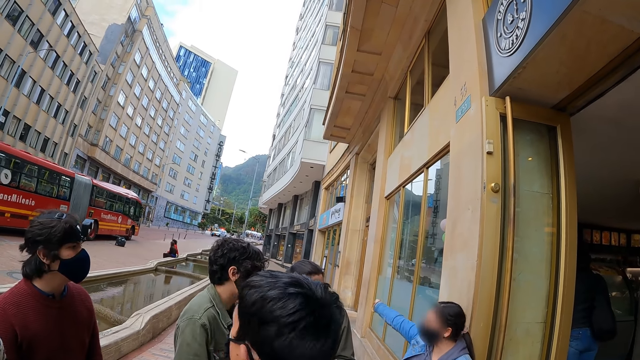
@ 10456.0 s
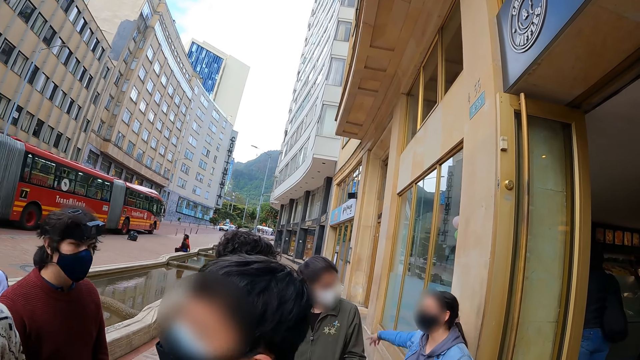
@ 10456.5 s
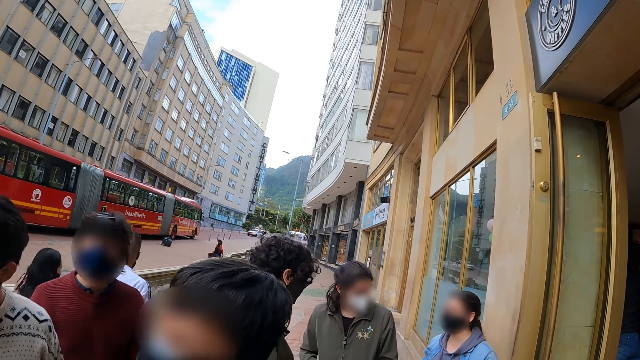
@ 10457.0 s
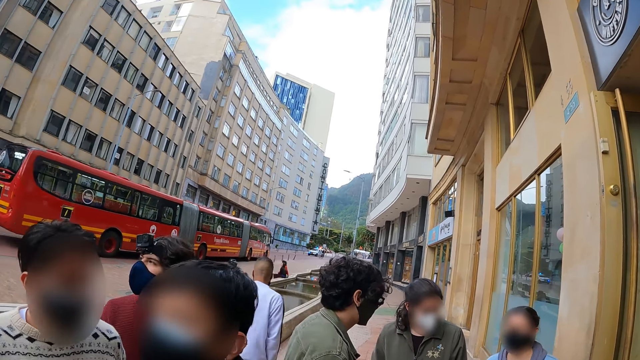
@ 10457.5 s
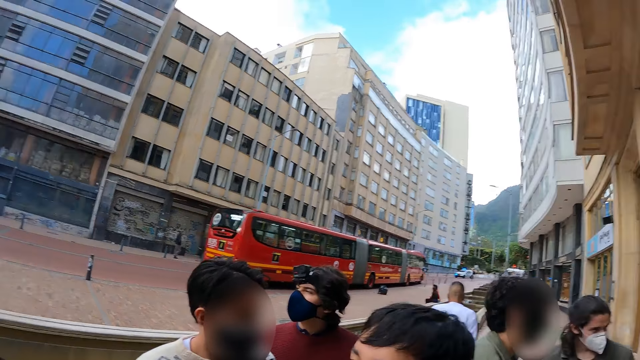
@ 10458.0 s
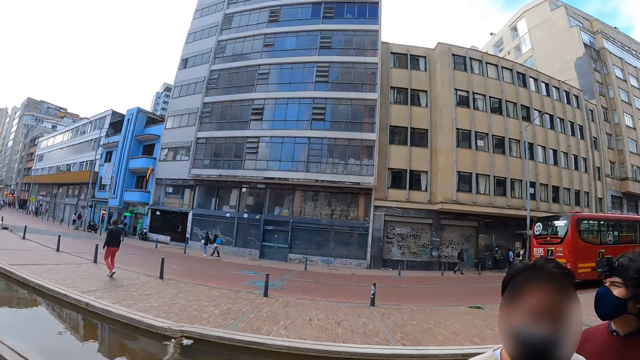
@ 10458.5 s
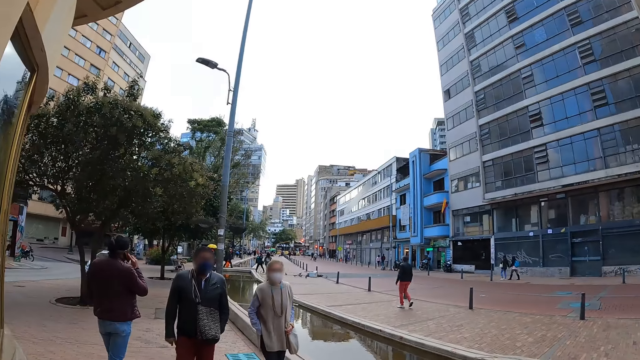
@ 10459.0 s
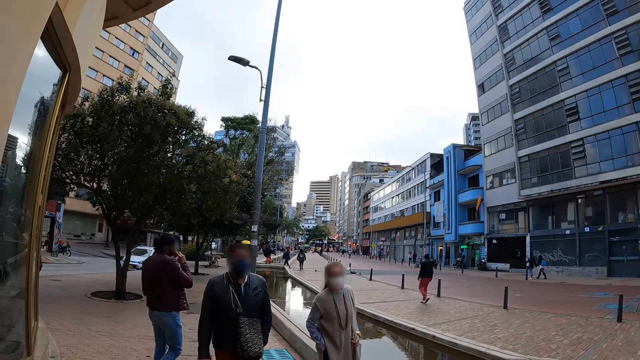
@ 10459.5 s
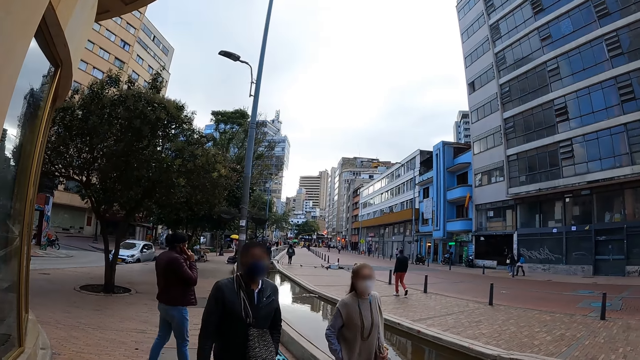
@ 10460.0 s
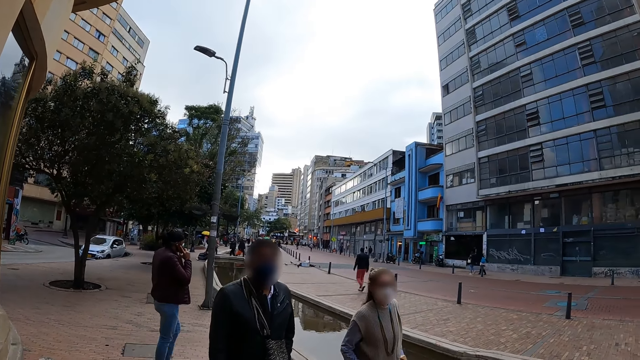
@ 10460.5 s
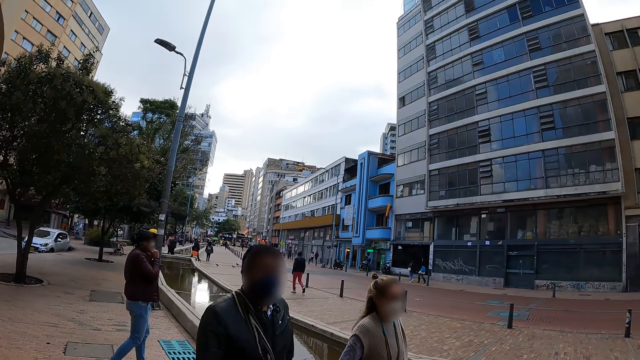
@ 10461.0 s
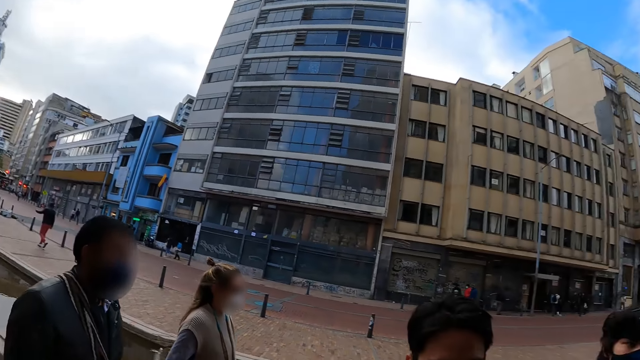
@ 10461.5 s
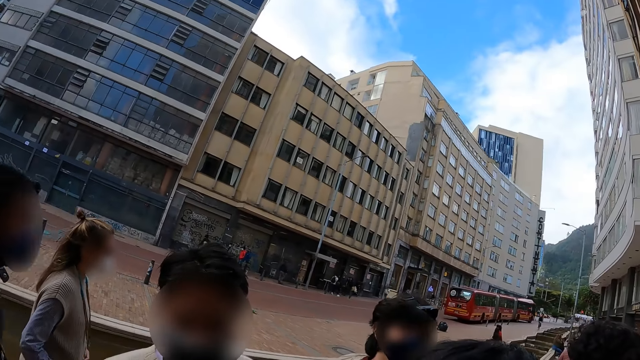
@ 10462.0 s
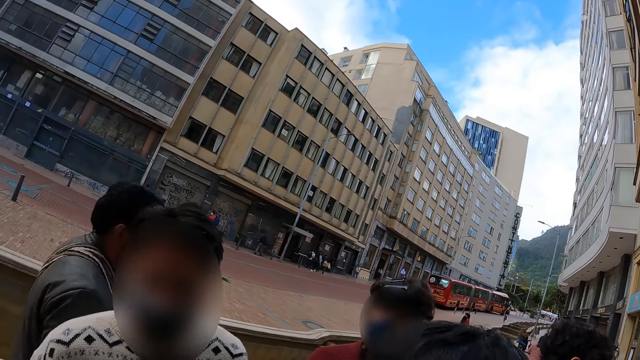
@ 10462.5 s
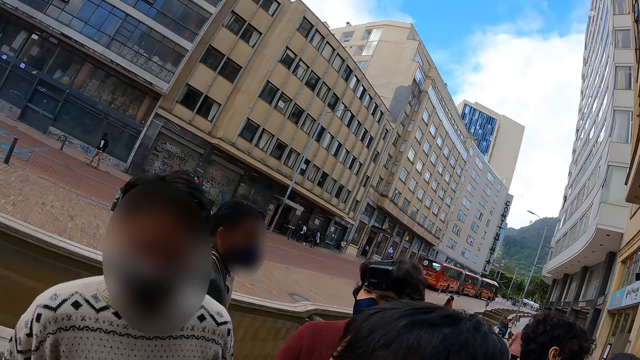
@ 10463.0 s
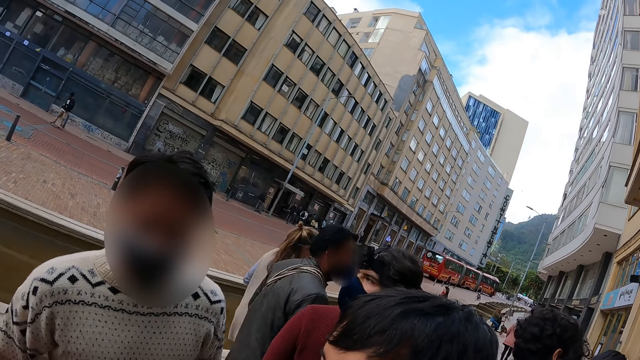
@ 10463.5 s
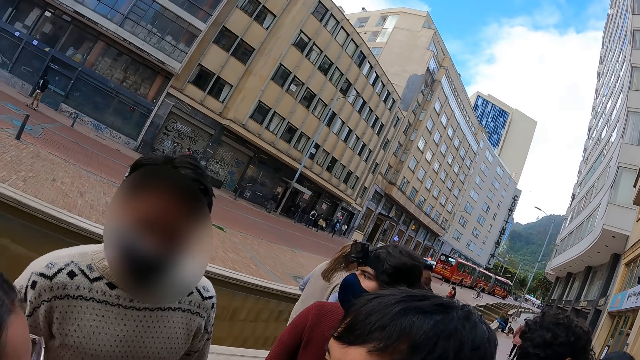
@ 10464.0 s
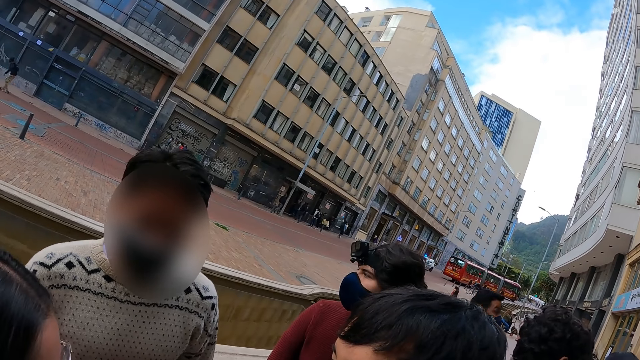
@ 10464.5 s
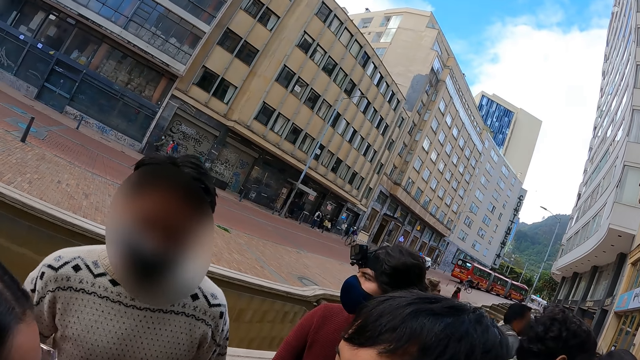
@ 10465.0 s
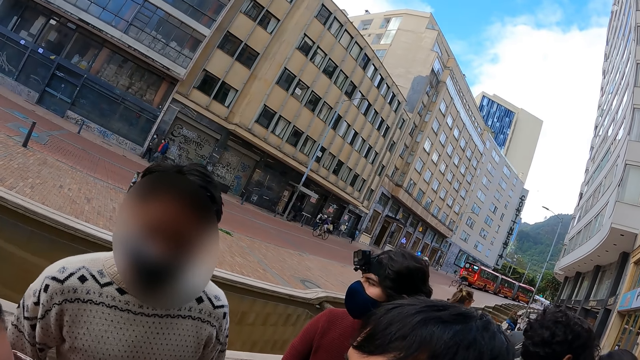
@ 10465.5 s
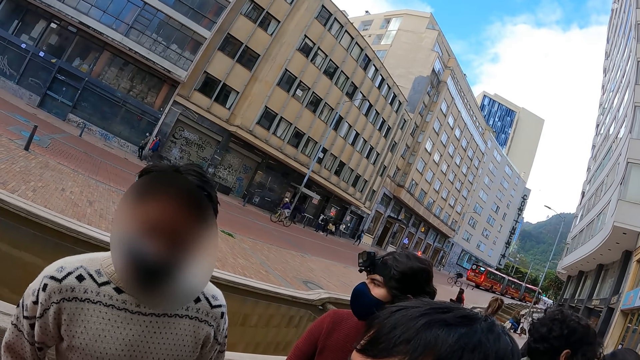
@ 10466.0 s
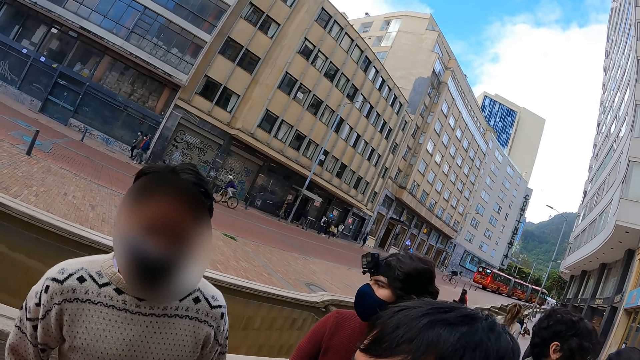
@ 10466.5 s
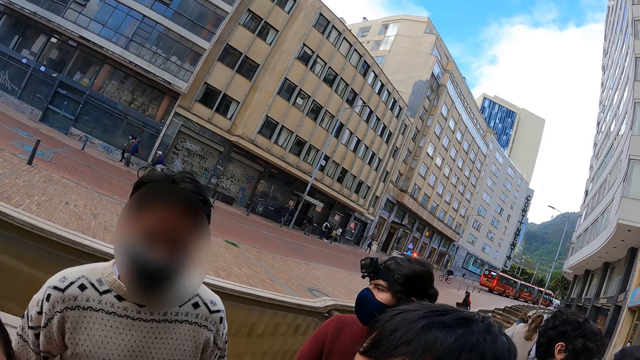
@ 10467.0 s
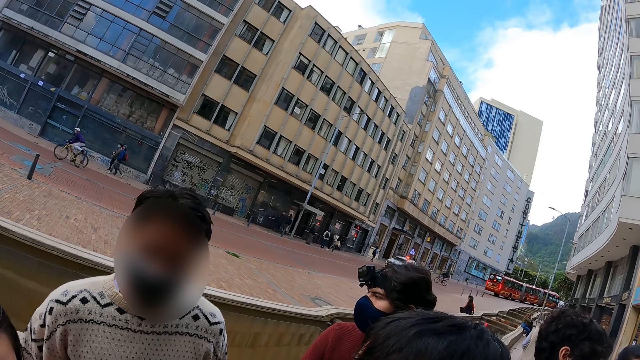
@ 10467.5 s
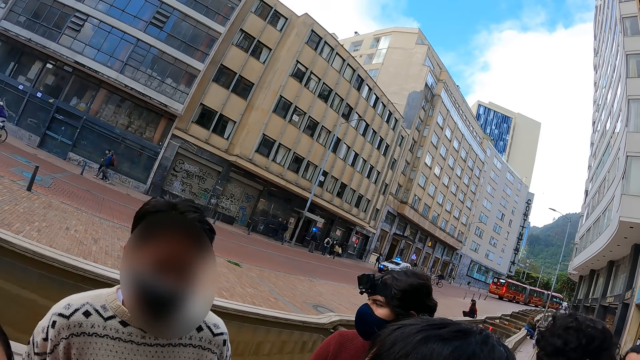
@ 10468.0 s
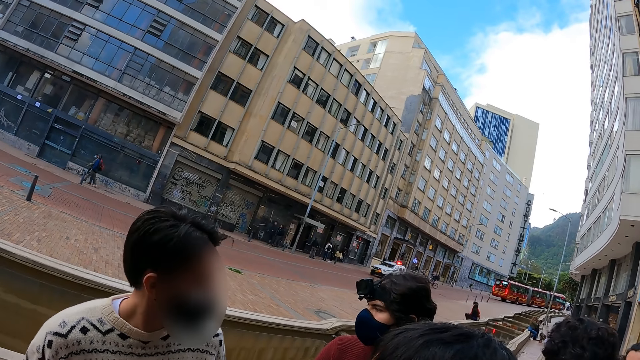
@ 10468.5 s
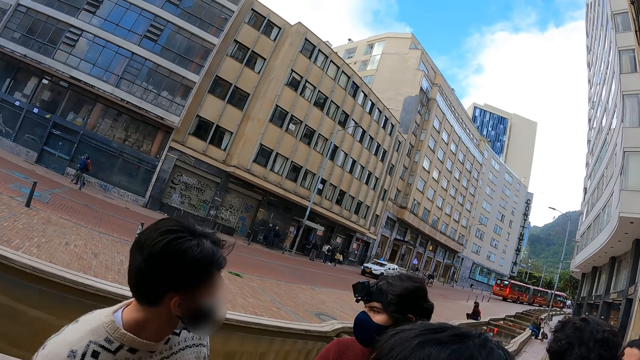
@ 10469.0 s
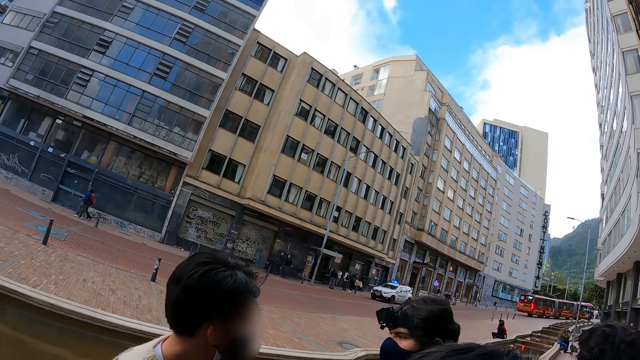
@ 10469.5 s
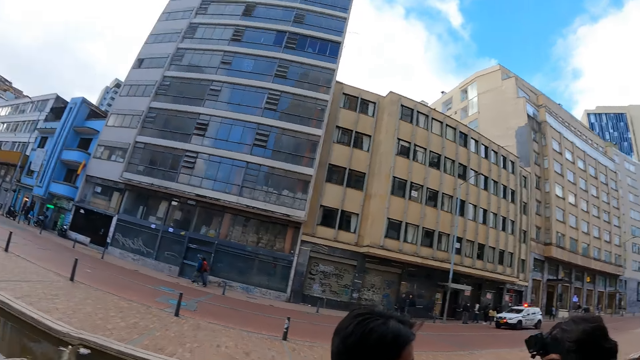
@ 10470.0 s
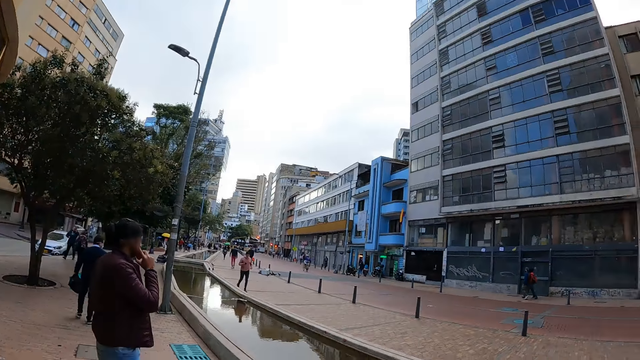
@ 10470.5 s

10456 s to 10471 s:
The camera wearer looks around. They interact.

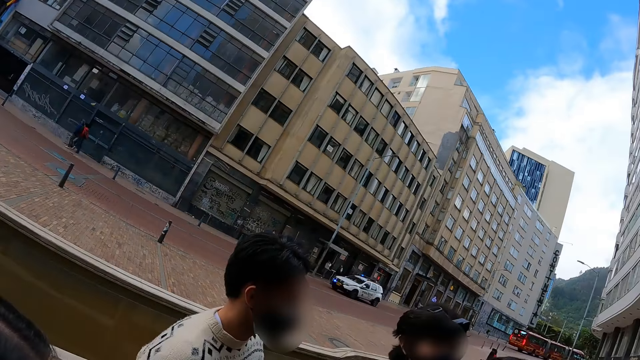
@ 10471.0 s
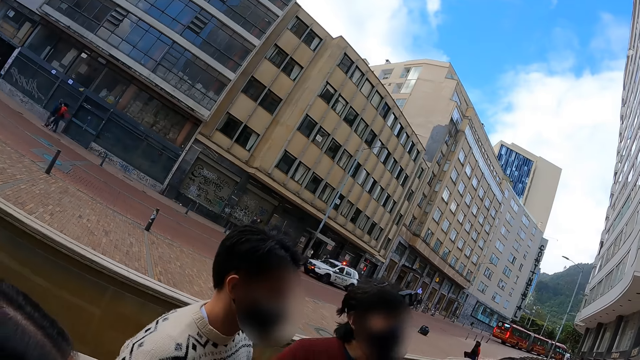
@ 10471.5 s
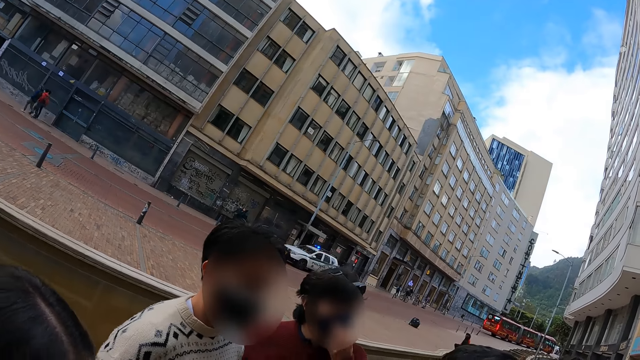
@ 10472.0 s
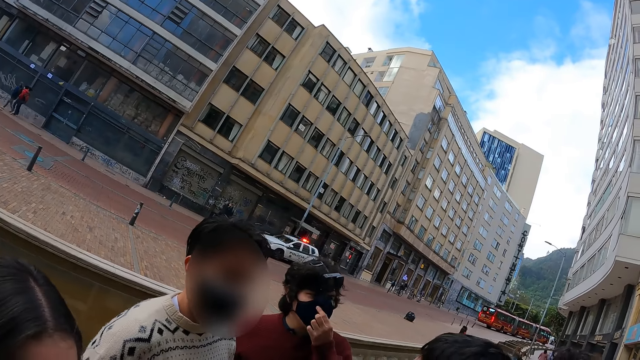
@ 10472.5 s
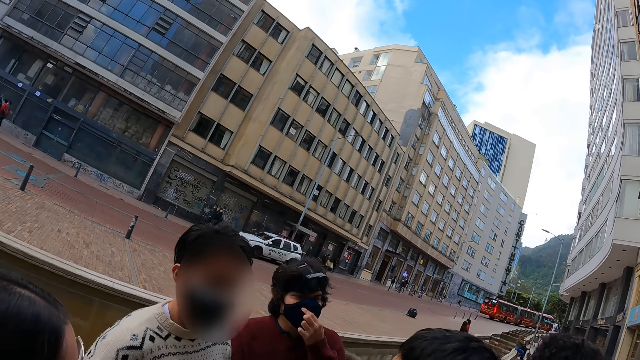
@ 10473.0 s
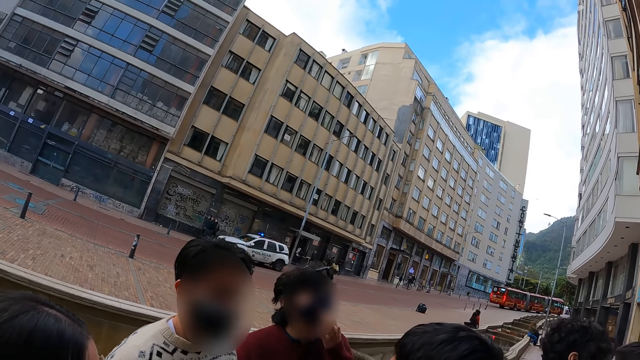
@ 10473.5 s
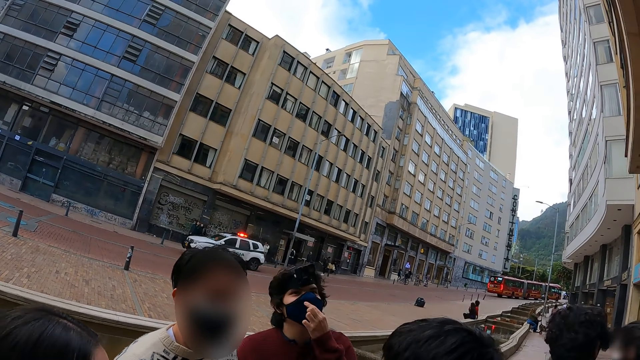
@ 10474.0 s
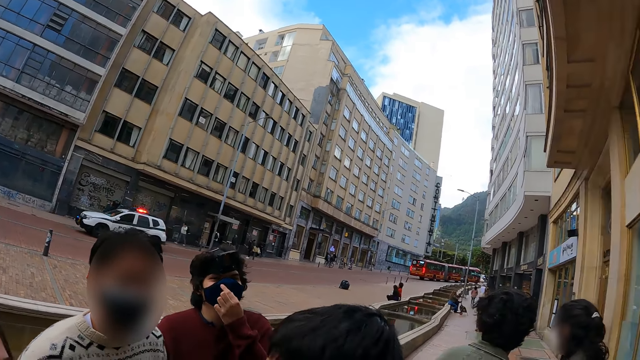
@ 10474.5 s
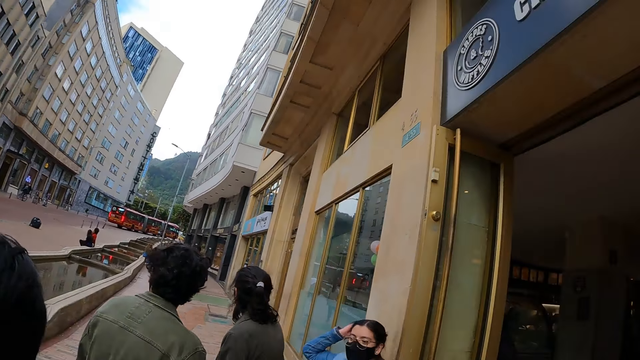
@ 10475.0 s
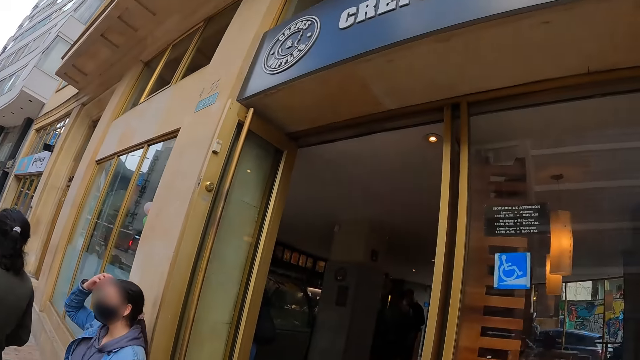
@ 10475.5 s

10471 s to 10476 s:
The camera wearer looks around.
